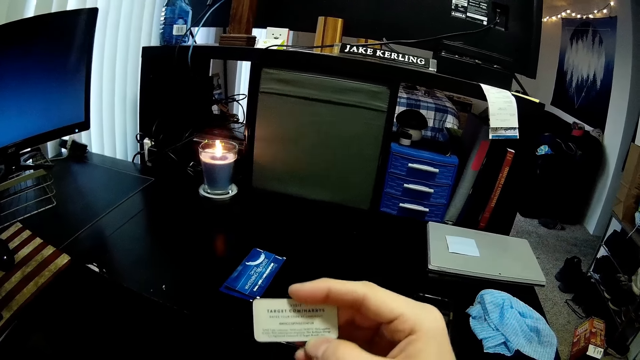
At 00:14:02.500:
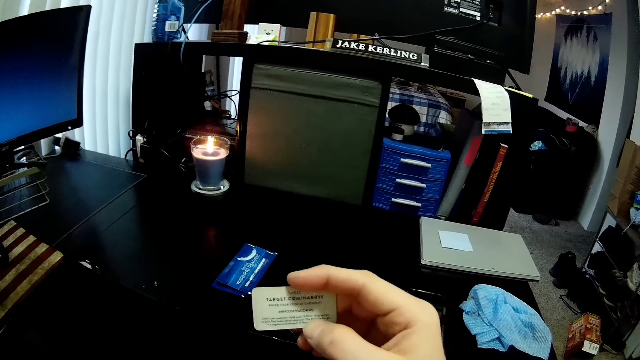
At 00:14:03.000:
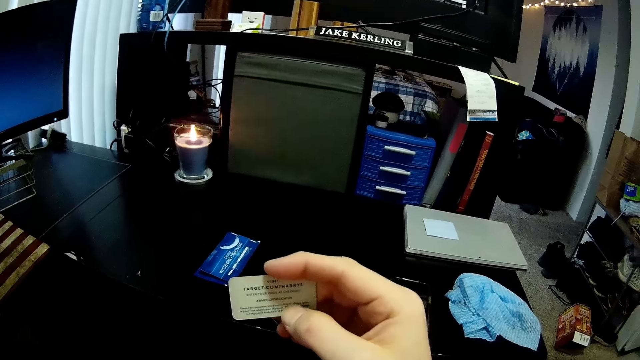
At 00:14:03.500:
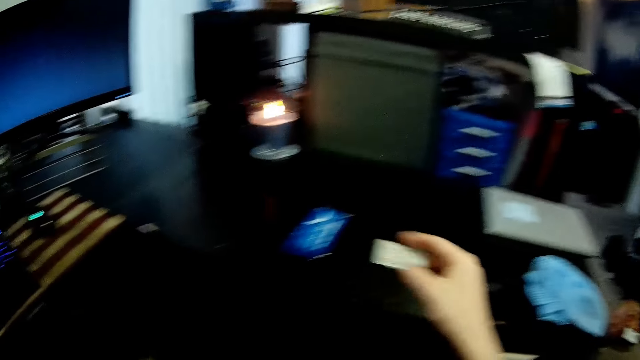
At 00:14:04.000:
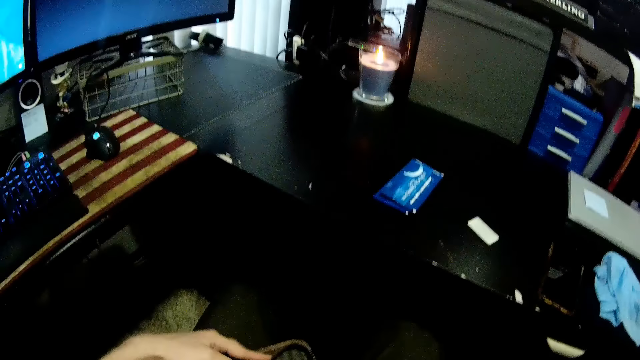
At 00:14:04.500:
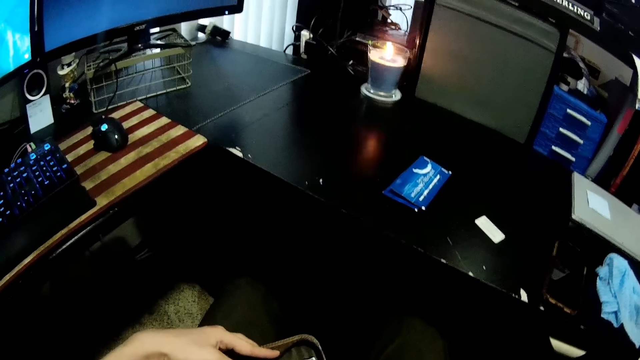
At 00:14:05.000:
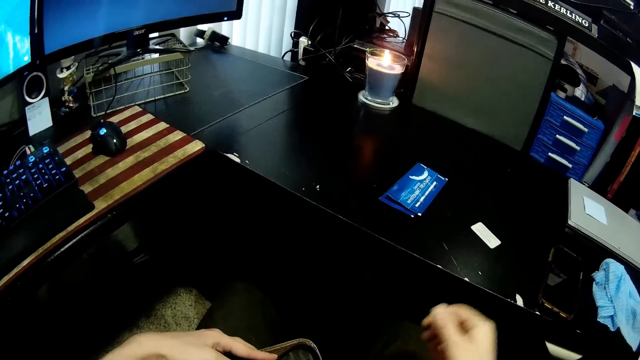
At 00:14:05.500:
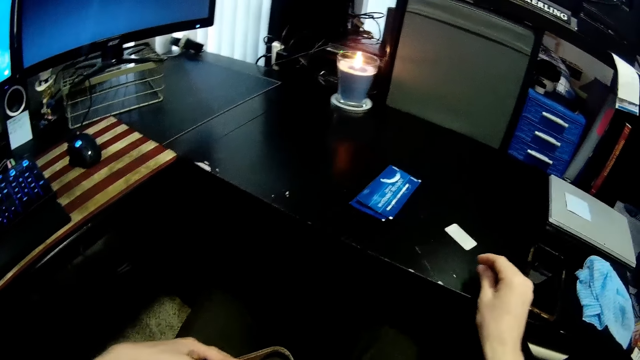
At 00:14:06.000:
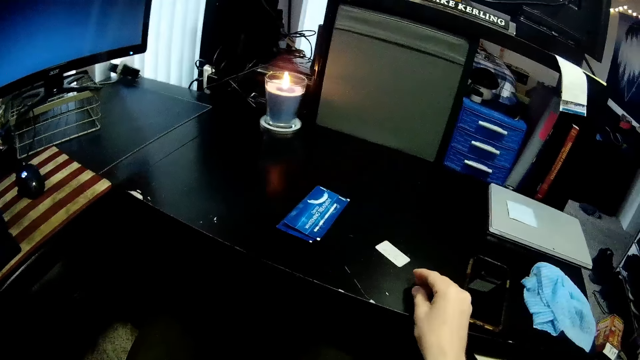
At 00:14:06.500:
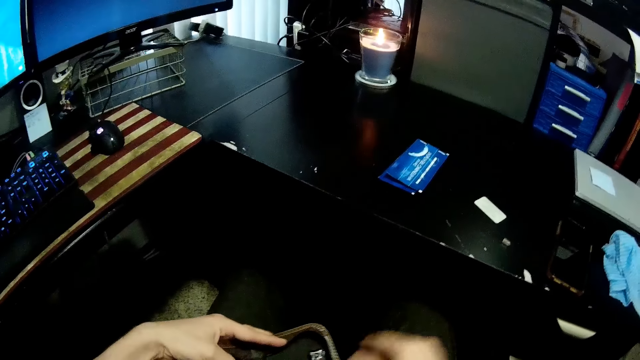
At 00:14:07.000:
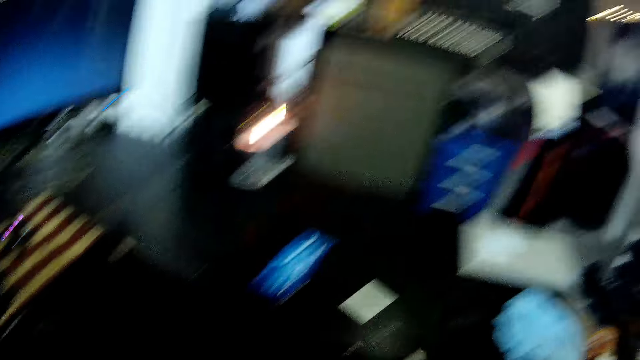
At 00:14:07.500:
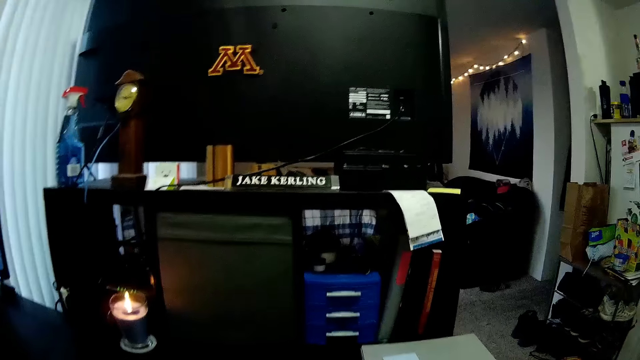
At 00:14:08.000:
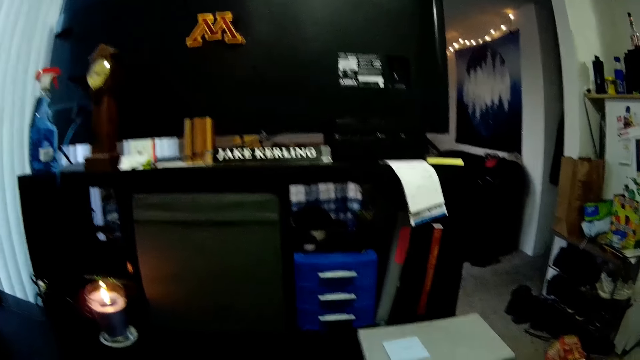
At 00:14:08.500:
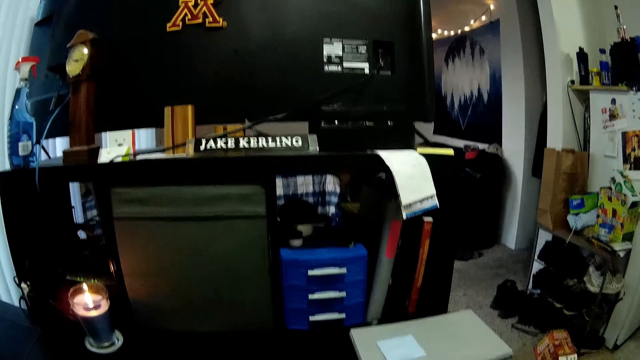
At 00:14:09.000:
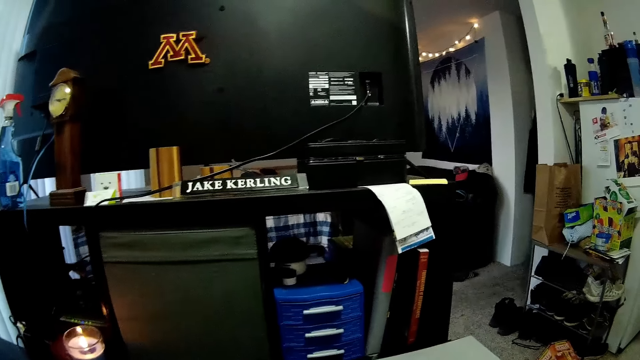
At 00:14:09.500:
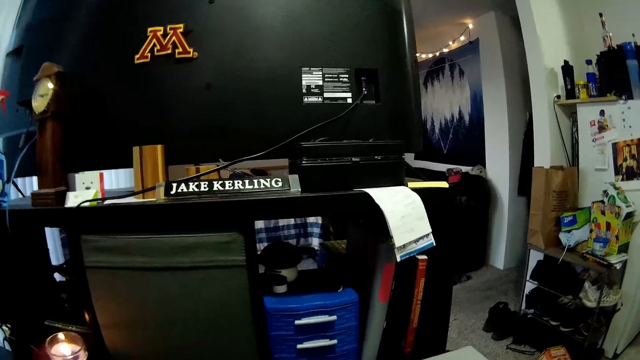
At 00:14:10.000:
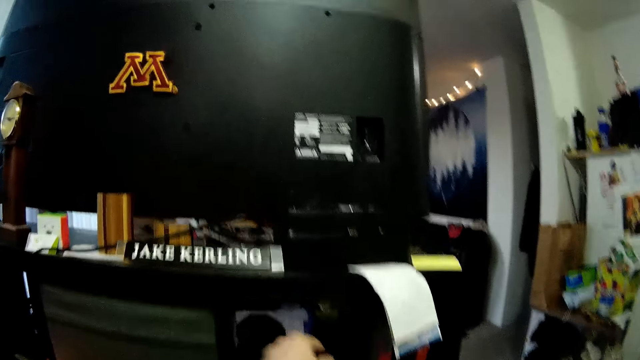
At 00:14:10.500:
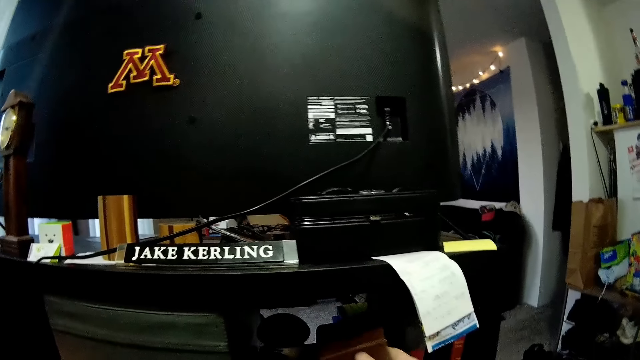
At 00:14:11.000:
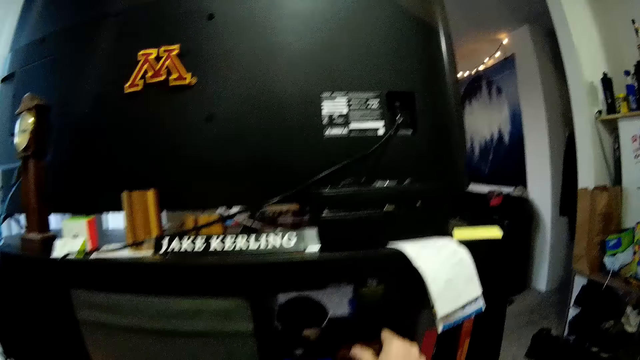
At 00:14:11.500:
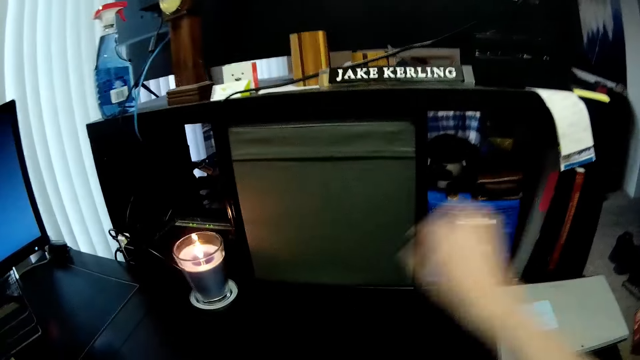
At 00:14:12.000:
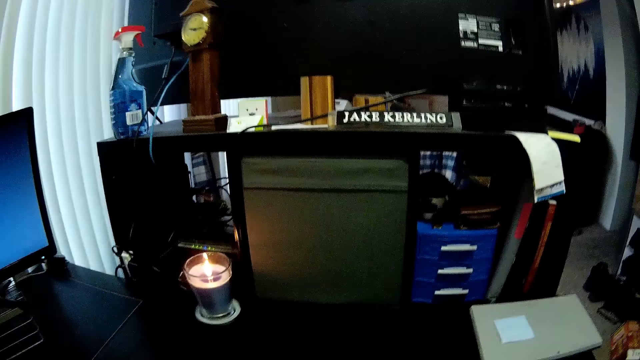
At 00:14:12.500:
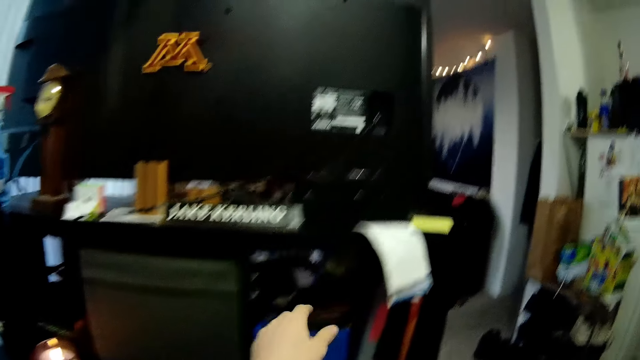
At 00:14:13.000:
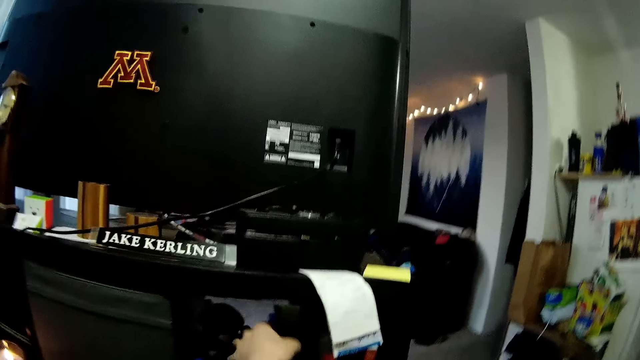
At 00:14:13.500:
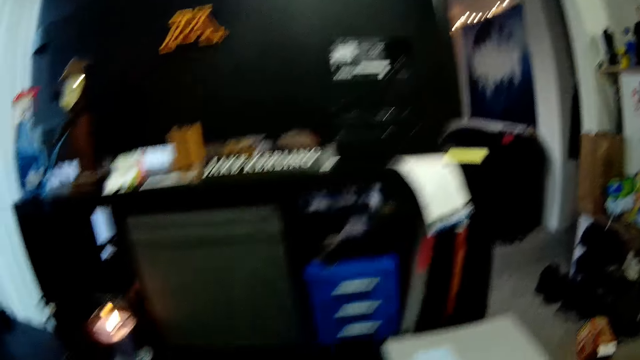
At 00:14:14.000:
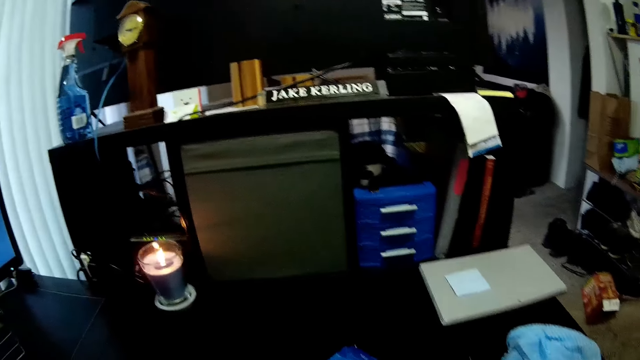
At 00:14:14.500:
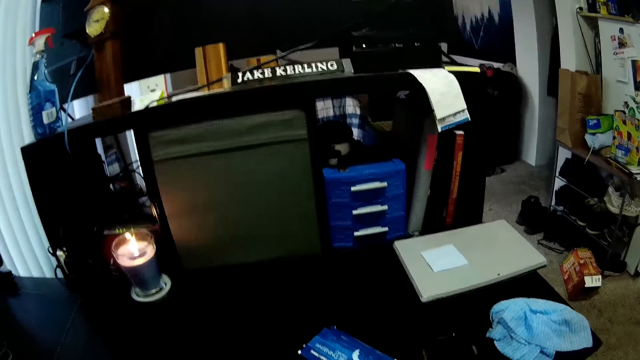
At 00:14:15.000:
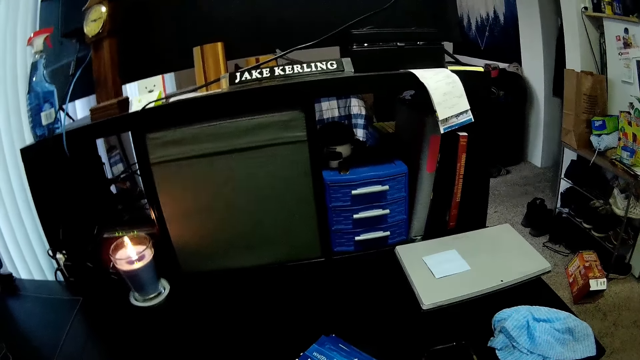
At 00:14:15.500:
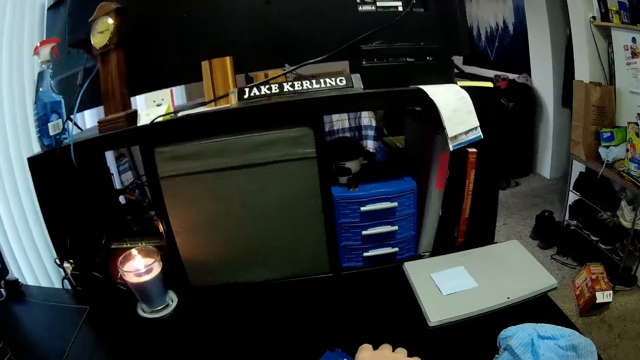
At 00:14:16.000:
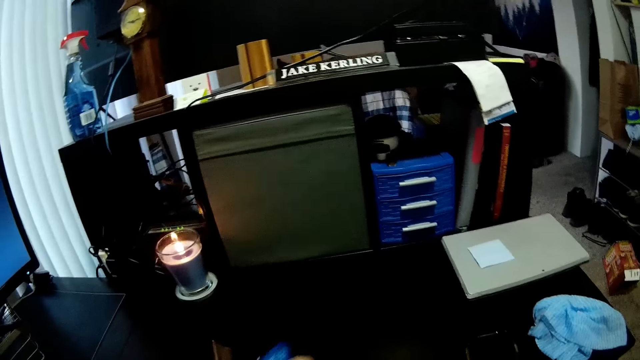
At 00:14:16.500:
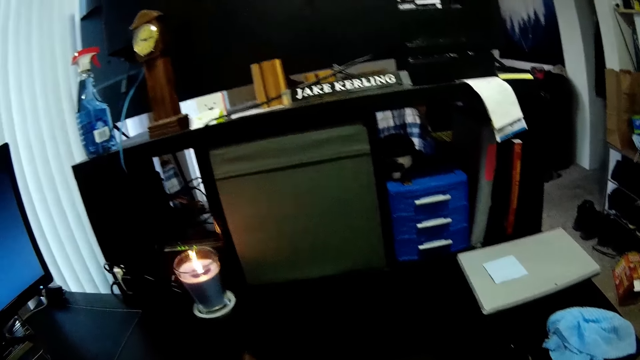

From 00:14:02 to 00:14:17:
The camera wearer drops a card on the table. They drop the purse on the drawer. They take the purse from on top of the drawer.

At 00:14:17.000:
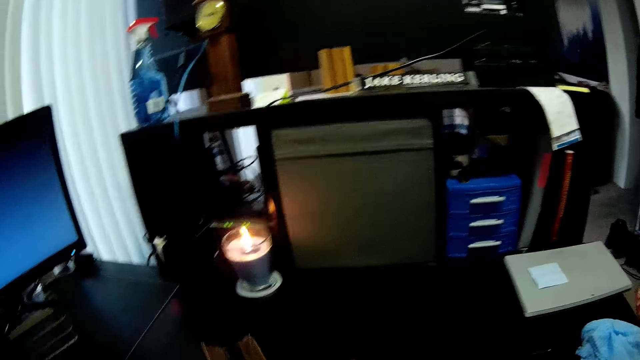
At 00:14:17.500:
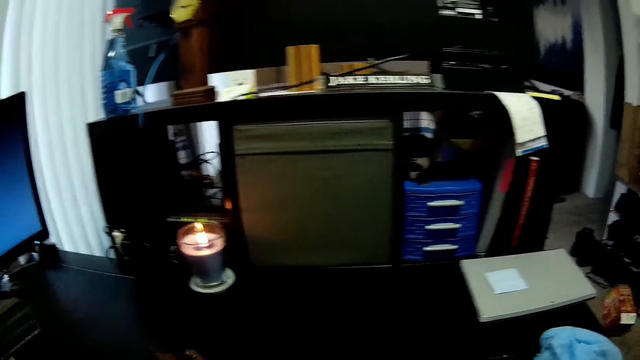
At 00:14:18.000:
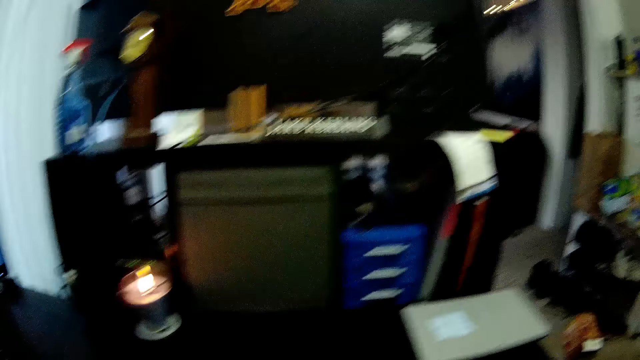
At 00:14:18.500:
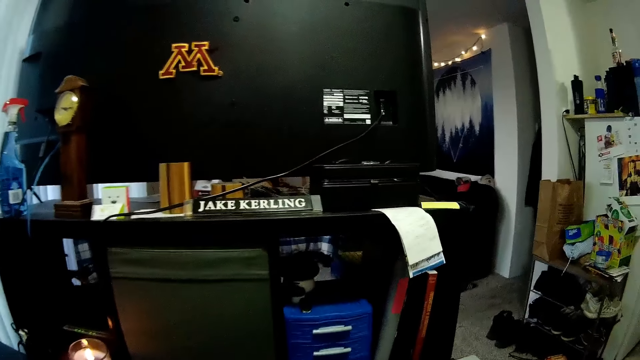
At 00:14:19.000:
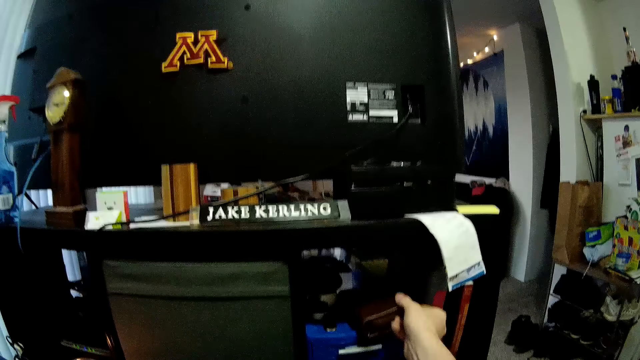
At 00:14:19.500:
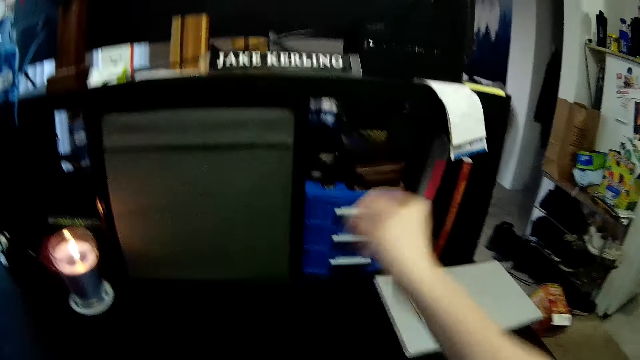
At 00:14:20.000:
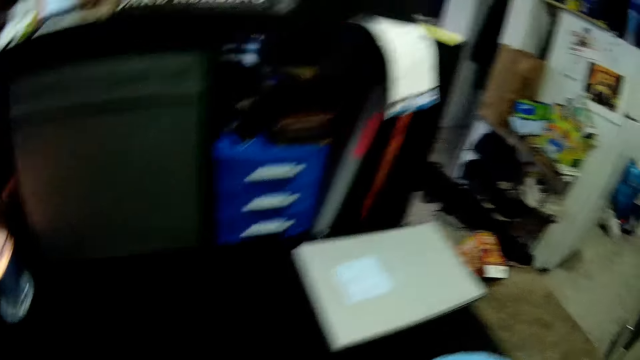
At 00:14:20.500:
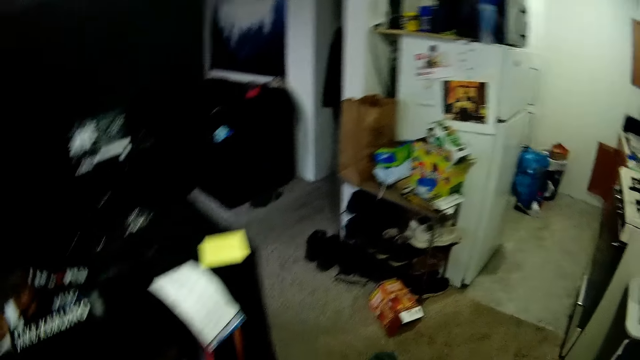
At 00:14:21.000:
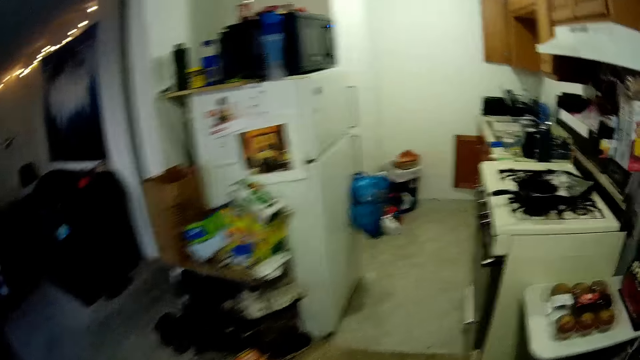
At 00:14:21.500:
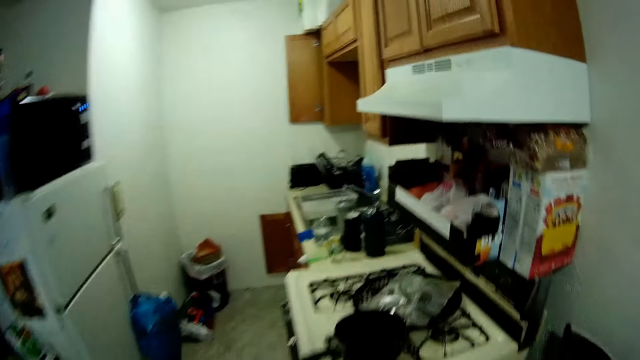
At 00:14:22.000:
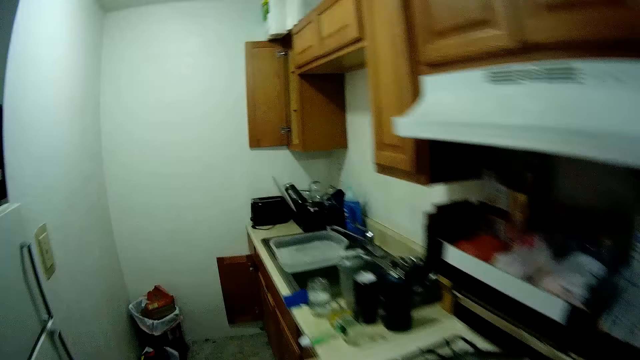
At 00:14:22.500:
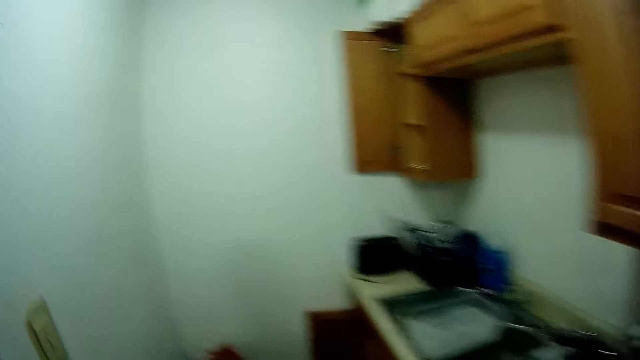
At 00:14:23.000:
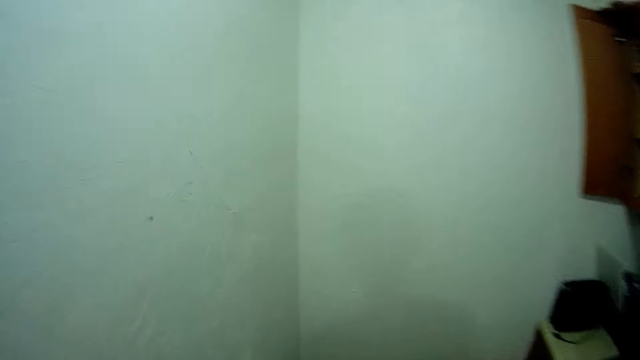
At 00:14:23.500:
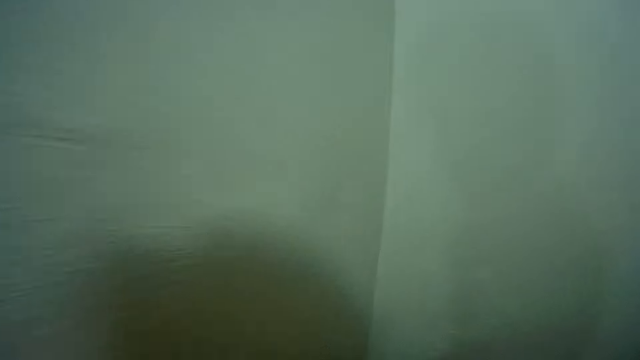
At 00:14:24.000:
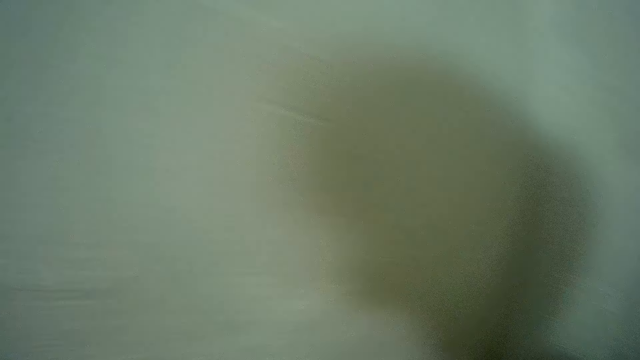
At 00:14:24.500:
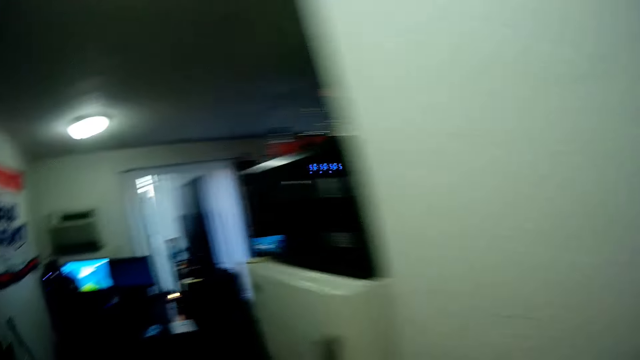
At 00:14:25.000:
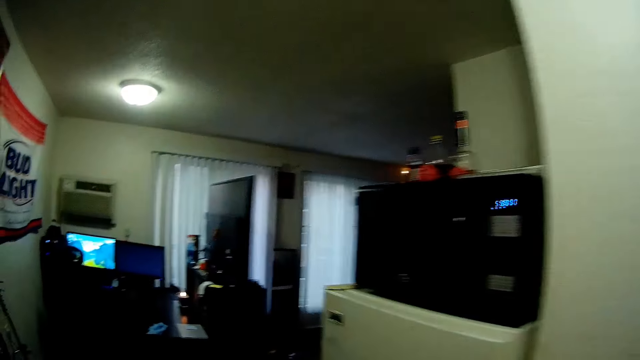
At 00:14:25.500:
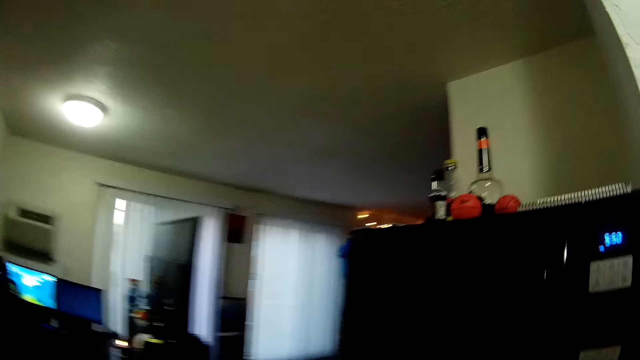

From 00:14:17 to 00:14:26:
The camera wearer drops the purse on the drawer. They walk around.
